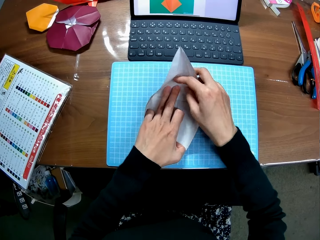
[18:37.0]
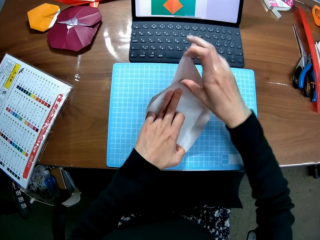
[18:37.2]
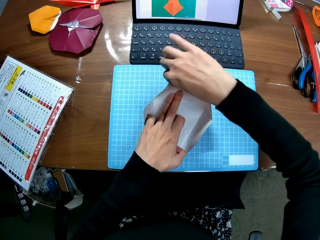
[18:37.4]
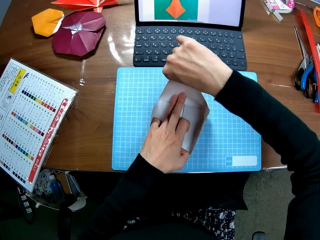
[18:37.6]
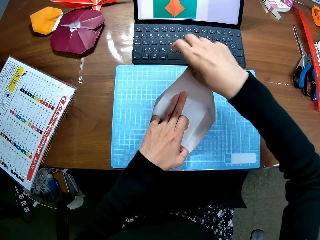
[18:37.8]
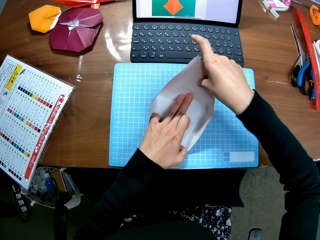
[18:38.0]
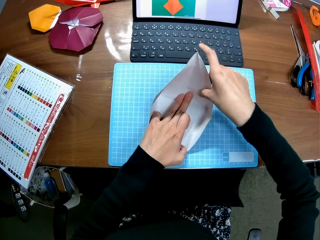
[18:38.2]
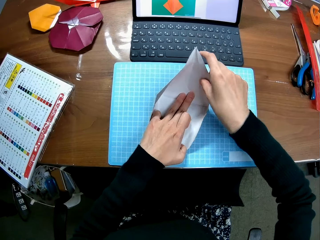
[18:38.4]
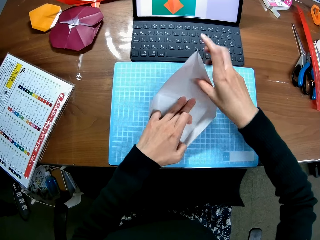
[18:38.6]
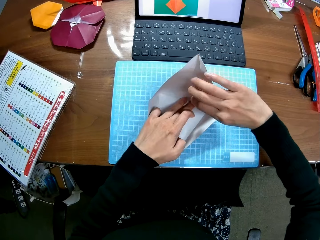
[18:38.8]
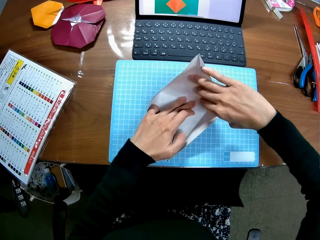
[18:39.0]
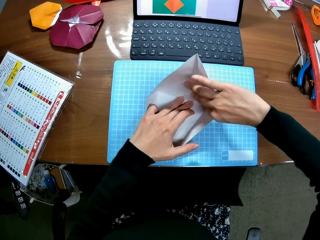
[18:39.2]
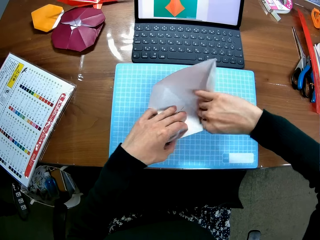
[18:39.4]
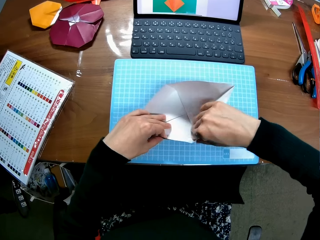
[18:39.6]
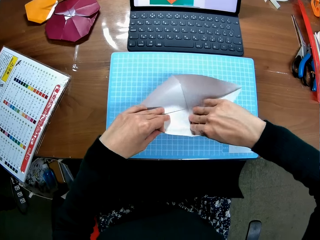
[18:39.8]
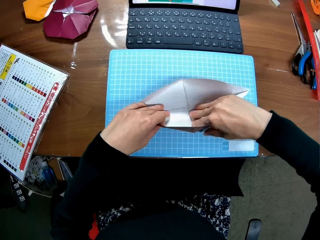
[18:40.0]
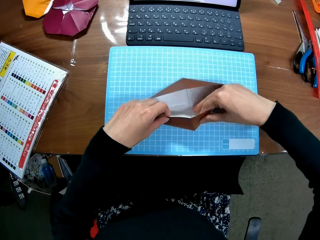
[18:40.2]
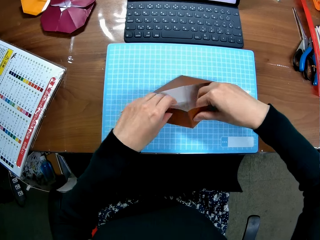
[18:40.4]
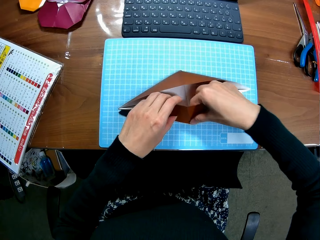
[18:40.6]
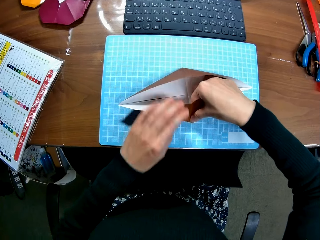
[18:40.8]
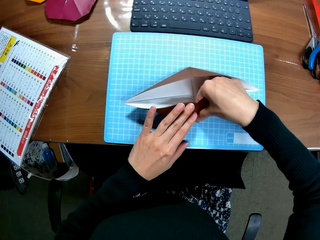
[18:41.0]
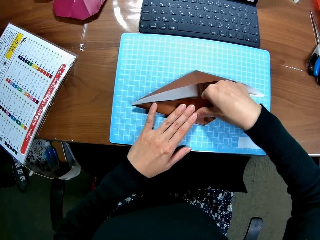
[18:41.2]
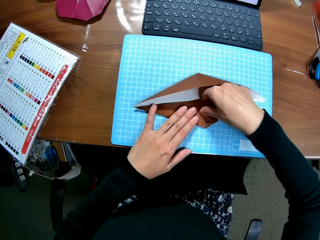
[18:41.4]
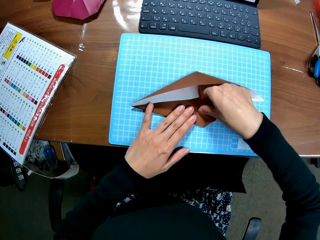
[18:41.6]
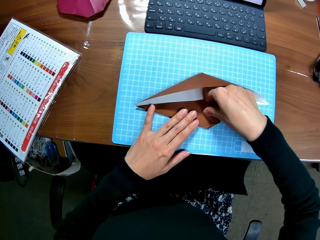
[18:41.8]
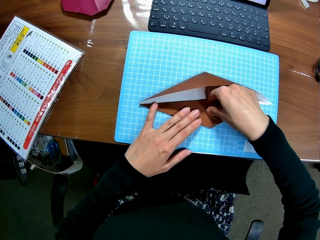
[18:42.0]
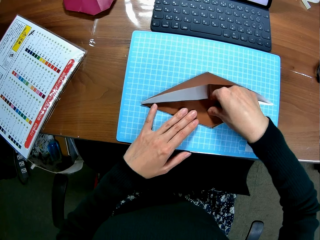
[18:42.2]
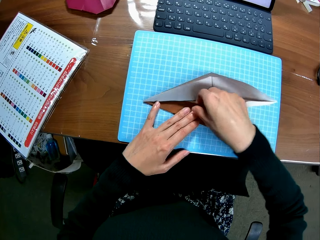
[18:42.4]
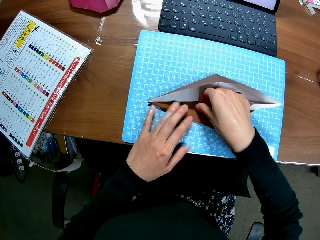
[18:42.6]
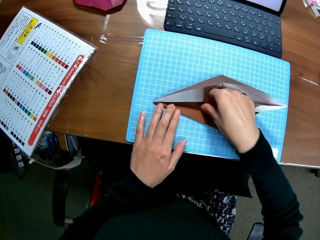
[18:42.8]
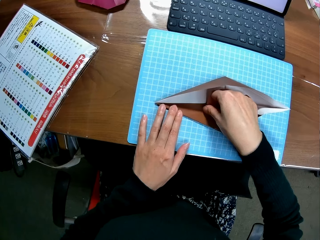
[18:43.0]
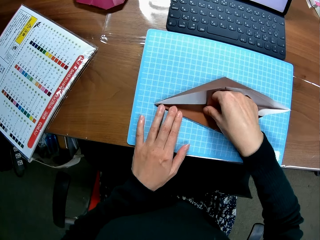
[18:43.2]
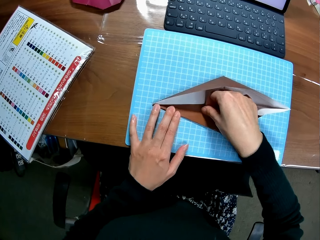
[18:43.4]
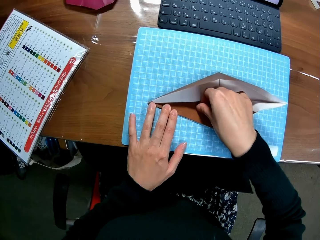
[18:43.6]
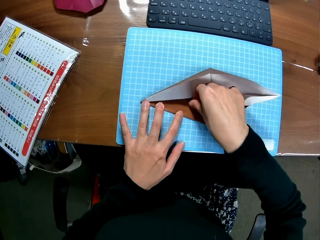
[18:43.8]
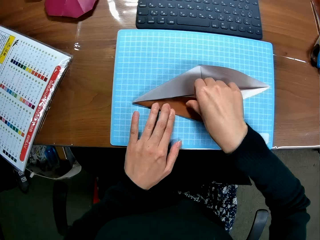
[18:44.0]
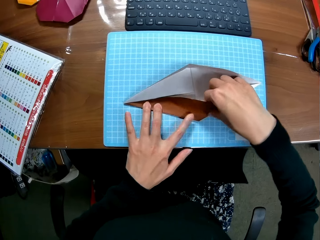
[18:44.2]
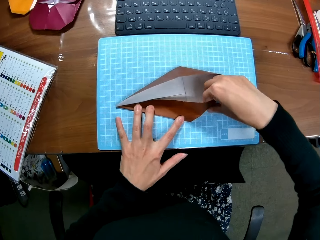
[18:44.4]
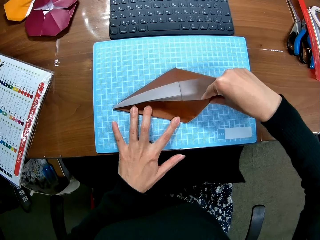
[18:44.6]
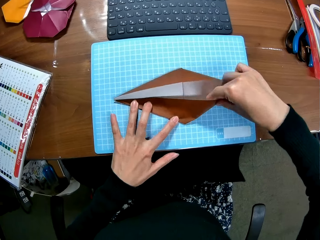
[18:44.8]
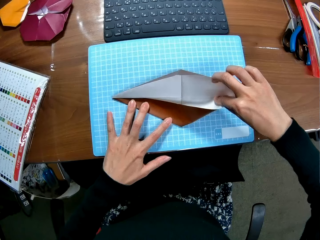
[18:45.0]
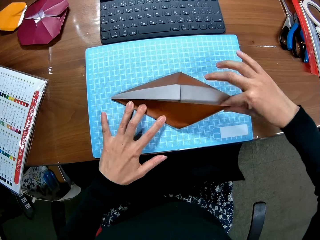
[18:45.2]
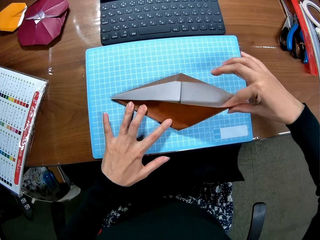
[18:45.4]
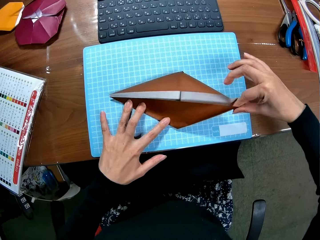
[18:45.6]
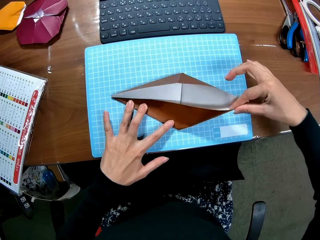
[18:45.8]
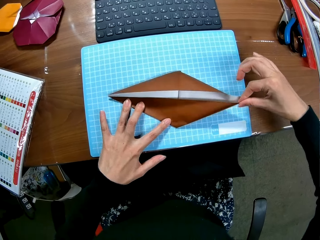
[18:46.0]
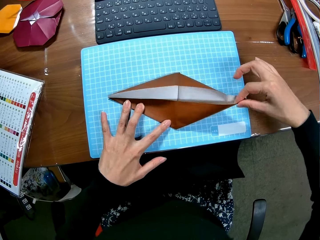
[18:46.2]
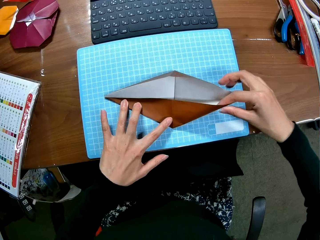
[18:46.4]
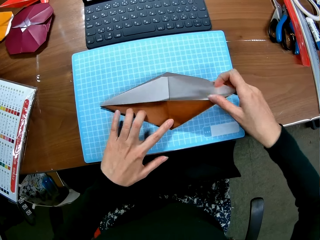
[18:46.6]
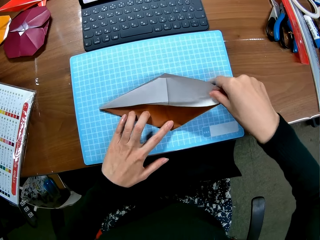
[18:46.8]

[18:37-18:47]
The camera wearer folds the paper on the table.

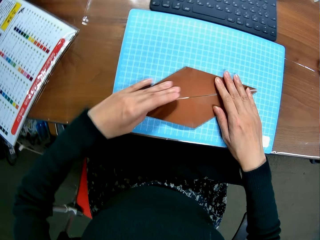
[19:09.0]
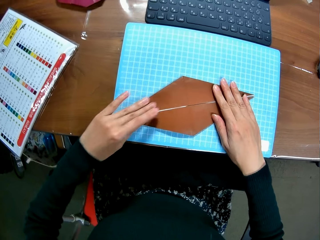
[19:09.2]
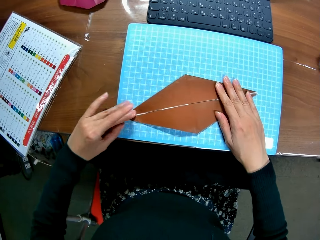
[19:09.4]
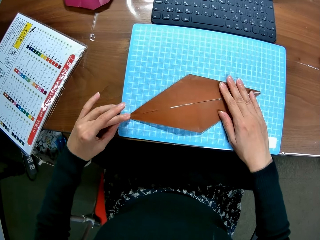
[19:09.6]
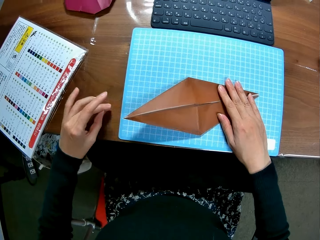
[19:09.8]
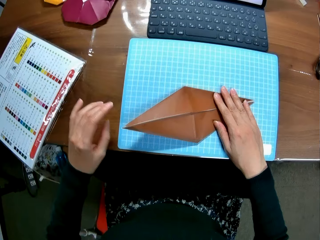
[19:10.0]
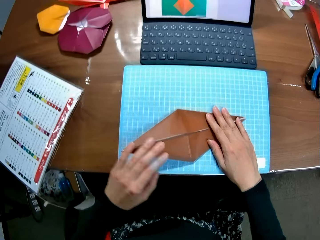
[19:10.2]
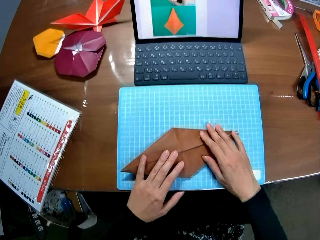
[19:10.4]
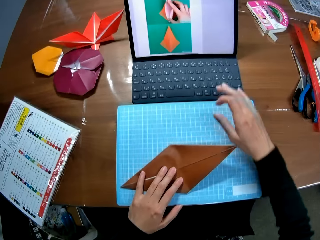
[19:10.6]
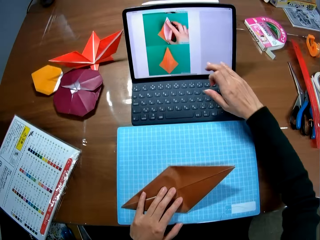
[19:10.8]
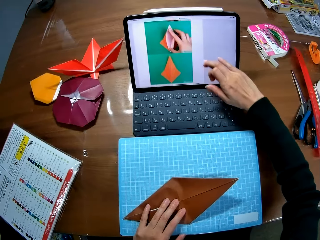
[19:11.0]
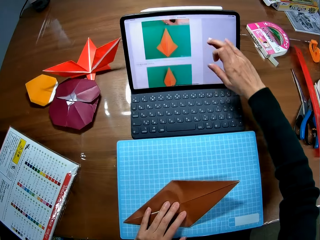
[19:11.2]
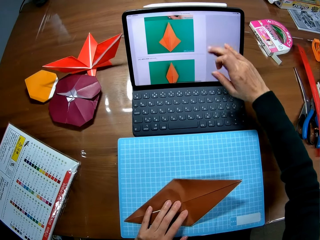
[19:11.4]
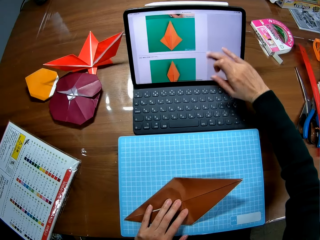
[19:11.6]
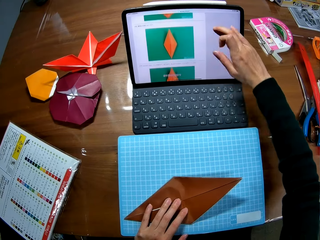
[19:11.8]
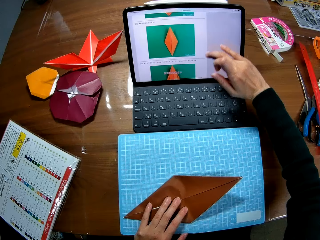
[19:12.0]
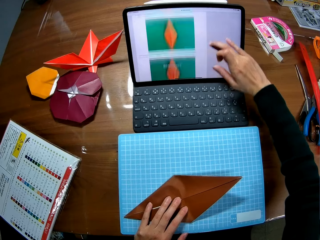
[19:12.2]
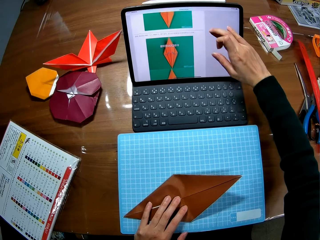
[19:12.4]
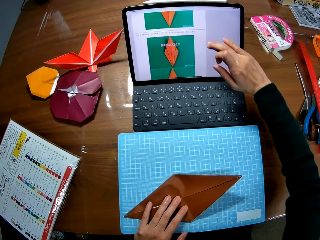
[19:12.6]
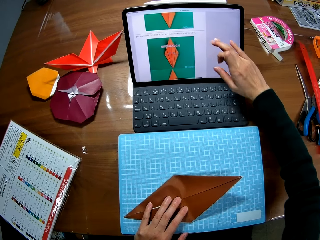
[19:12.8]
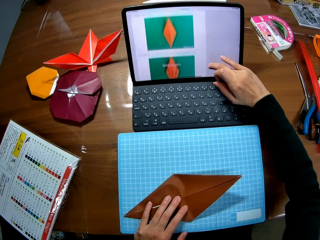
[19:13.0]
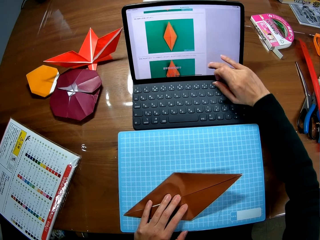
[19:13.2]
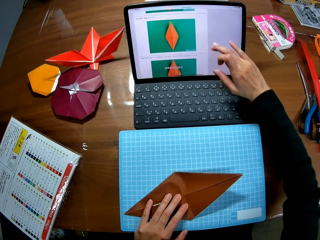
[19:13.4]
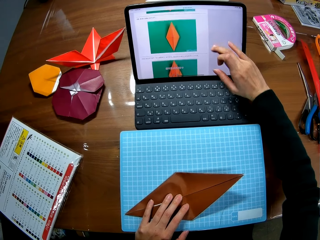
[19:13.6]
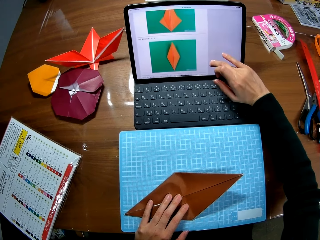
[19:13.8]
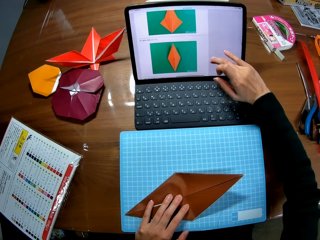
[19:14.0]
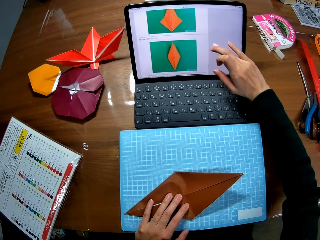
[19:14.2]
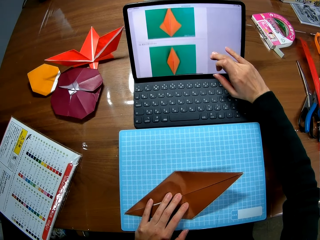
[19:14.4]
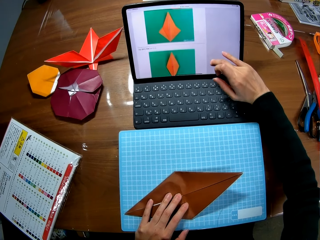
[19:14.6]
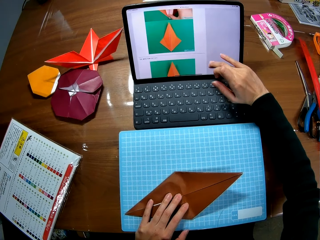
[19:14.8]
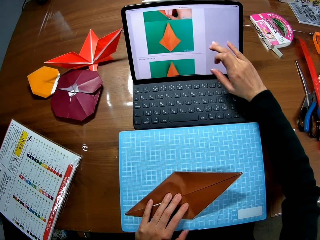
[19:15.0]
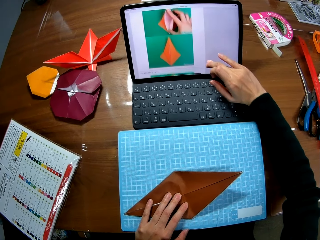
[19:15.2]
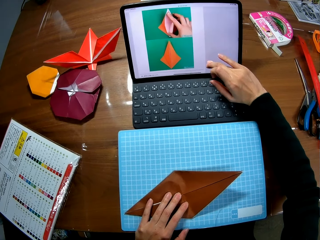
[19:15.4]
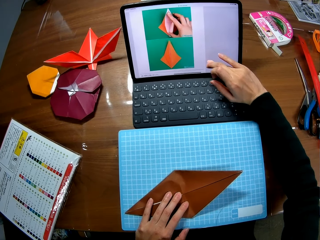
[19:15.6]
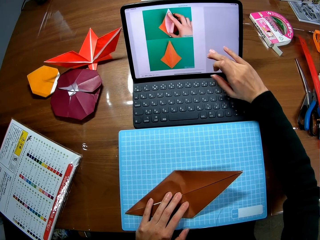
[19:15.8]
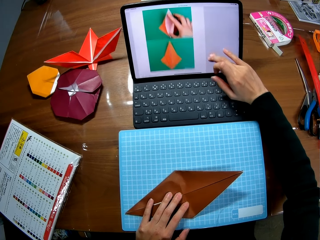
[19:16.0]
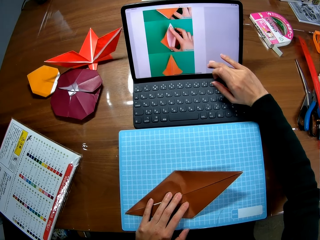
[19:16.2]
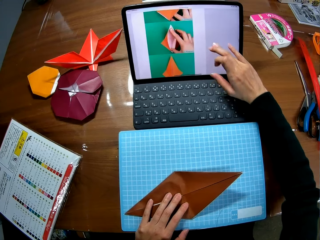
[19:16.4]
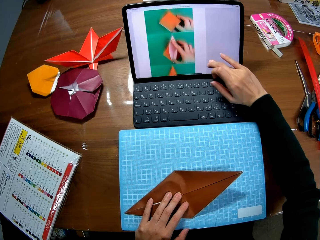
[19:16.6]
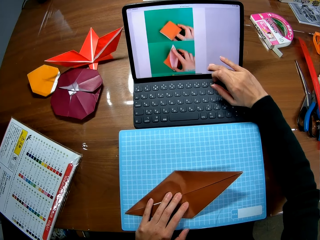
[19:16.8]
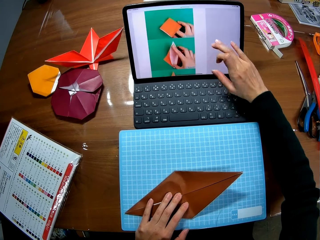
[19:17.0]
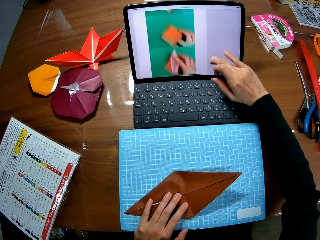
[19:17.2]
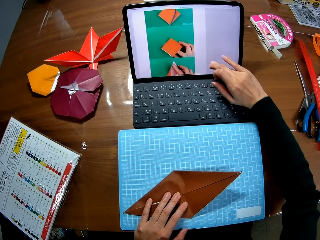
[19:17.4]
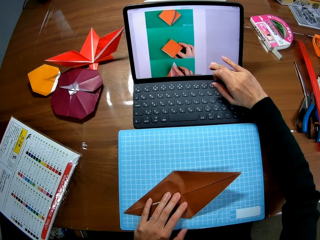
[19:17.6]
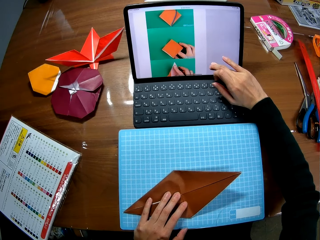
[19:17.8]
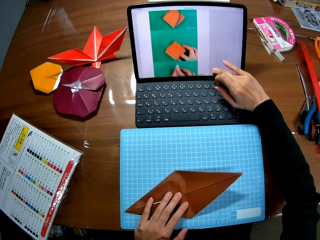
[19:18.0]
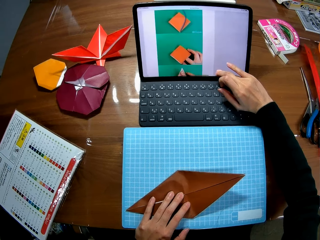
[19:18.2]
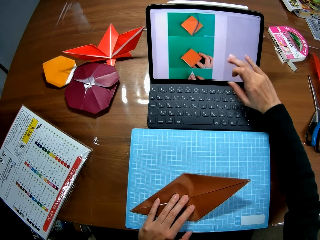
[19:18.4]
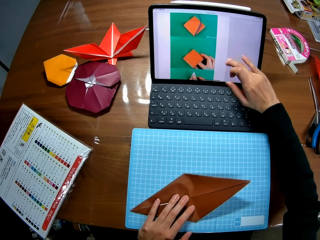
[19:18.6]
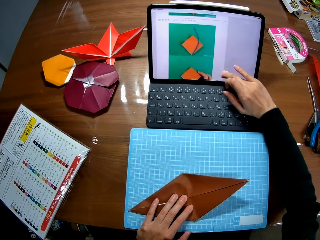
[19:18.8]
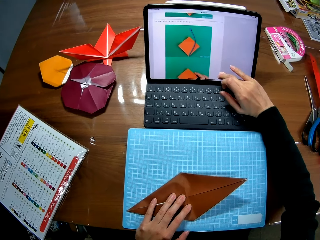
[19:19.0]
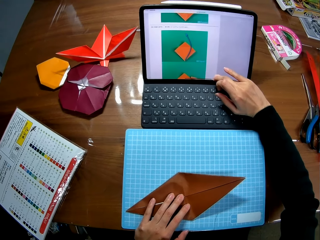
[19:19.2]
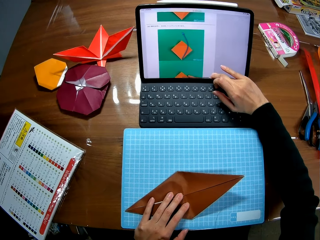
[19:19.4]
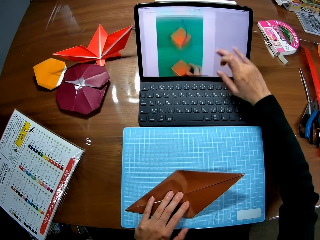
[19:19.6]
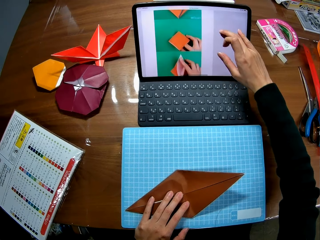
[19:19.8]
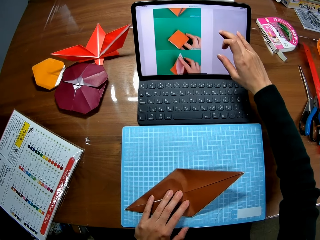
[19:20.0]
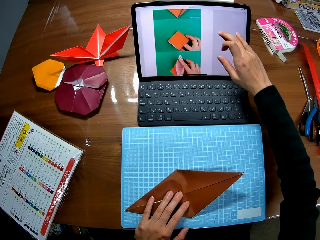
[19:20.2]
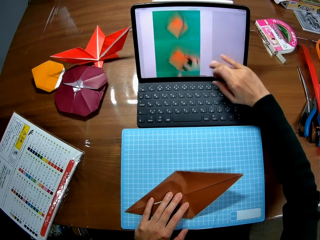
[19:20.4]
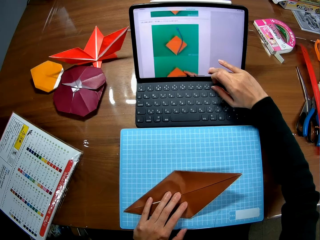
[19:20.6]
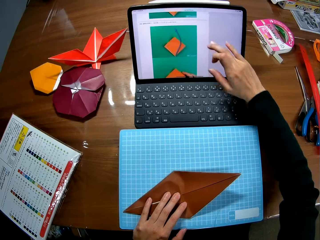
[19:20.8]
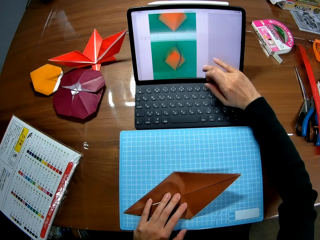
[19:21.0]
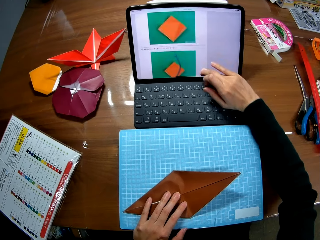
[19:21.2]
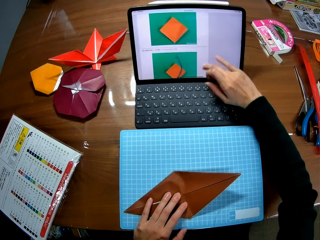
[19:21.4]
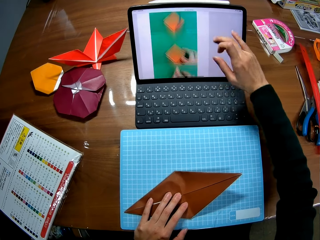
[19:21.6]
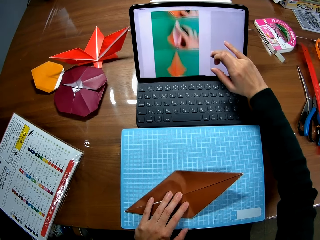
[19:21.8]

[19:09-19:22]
The camera wearer touches the tablet screen on the table with her right hand. She scrolls through the tablet screen on the table with her right hand.
